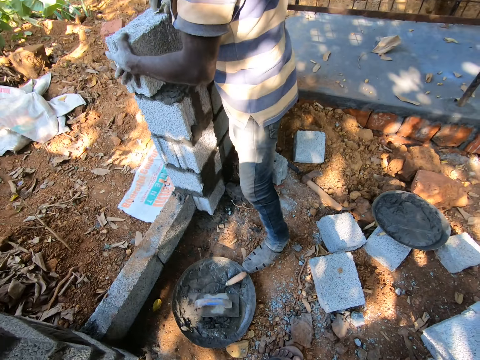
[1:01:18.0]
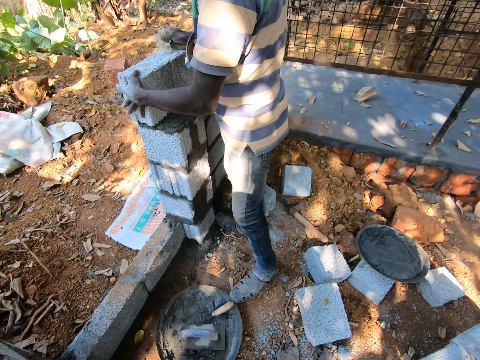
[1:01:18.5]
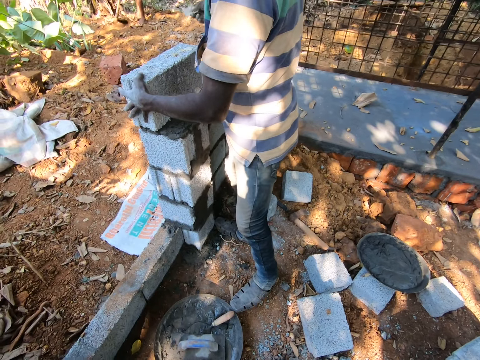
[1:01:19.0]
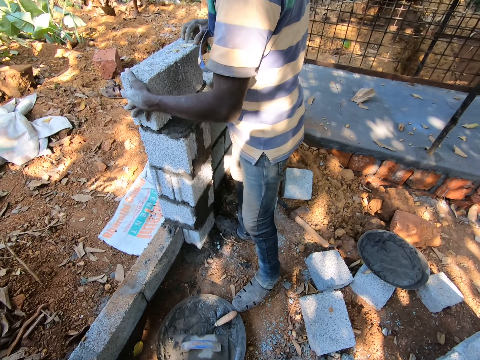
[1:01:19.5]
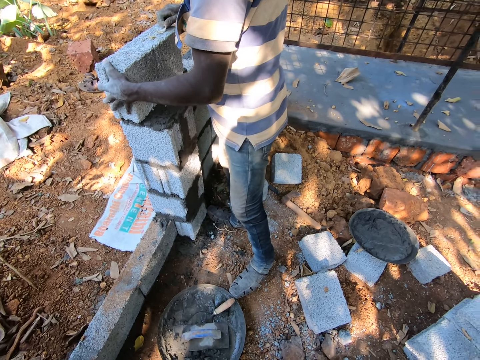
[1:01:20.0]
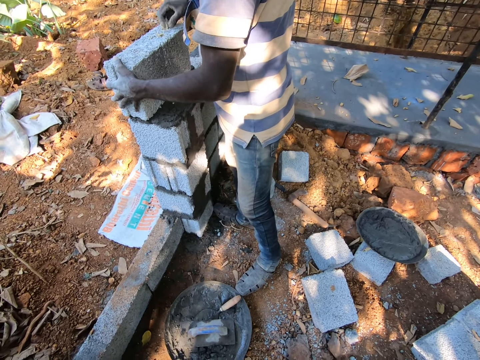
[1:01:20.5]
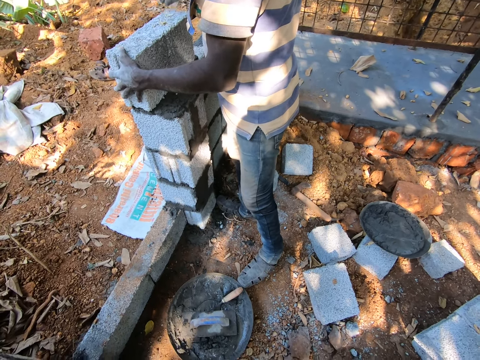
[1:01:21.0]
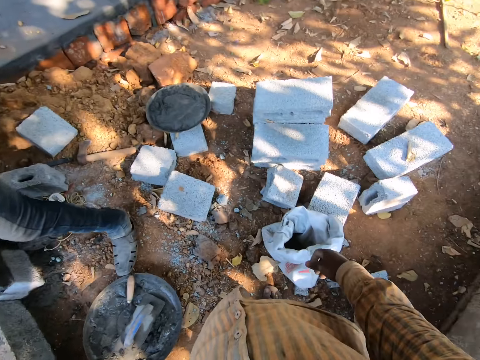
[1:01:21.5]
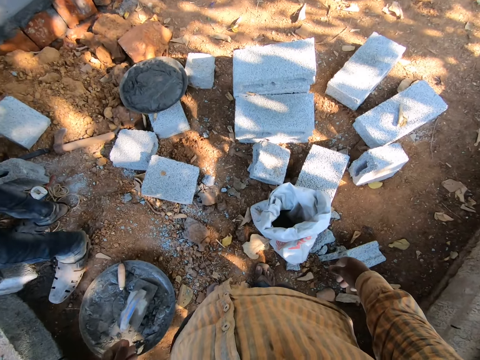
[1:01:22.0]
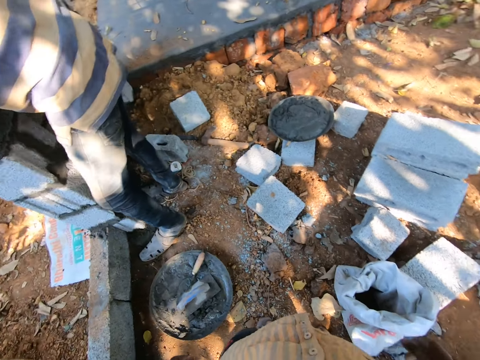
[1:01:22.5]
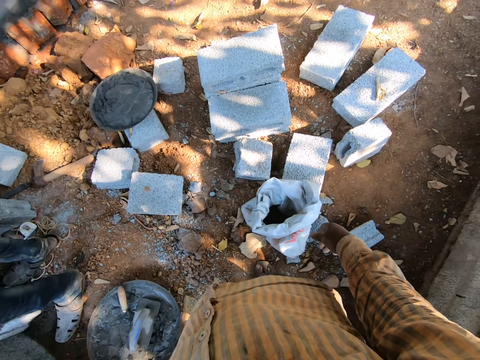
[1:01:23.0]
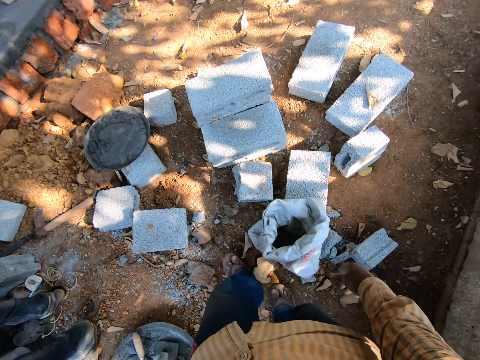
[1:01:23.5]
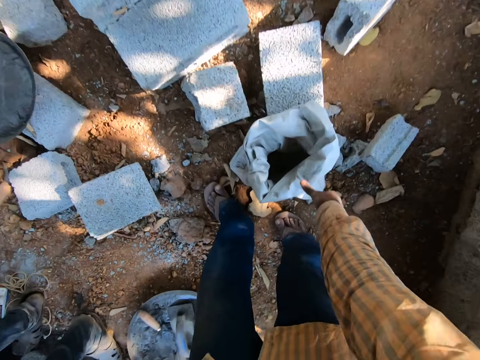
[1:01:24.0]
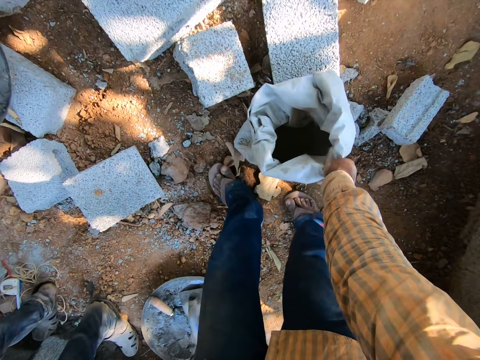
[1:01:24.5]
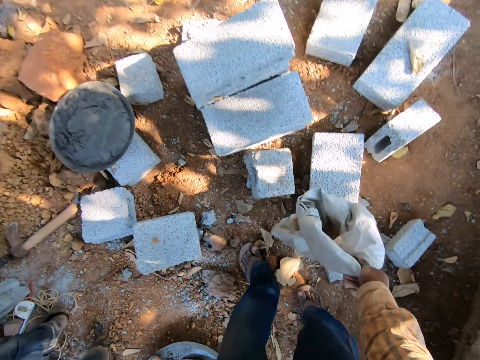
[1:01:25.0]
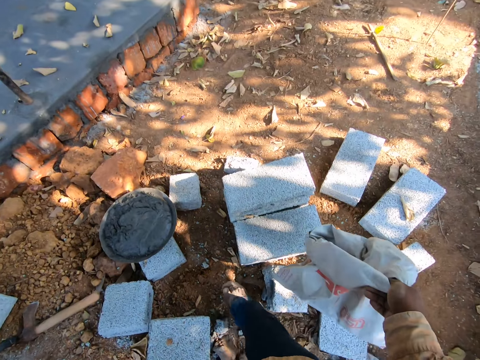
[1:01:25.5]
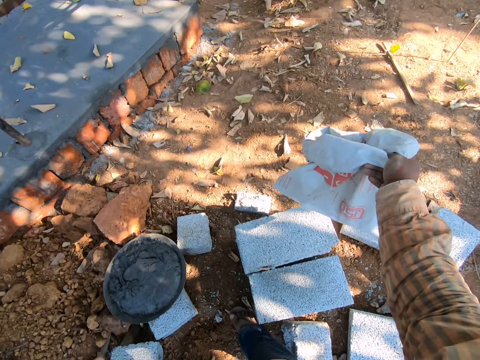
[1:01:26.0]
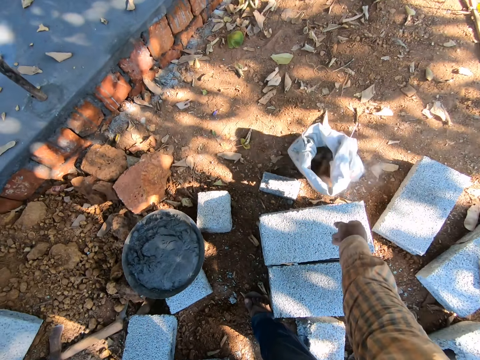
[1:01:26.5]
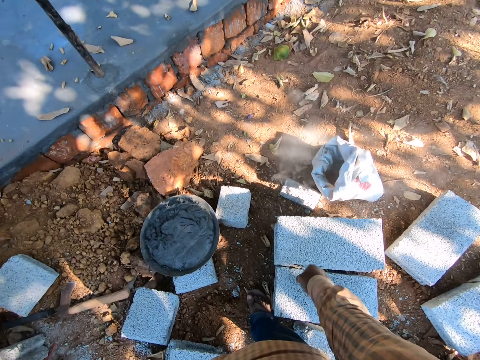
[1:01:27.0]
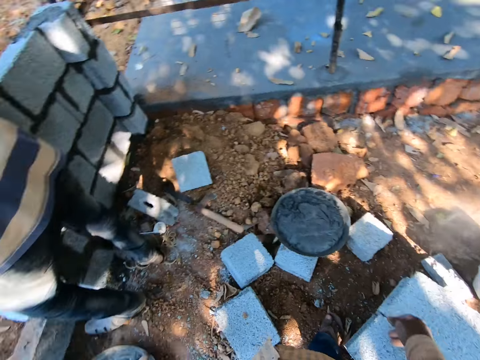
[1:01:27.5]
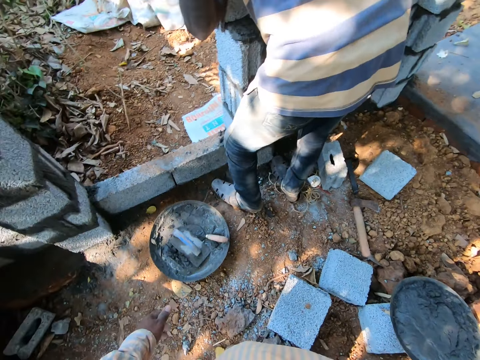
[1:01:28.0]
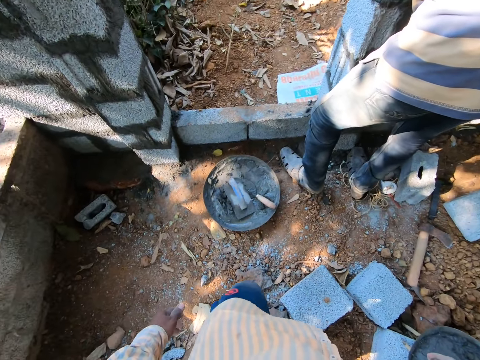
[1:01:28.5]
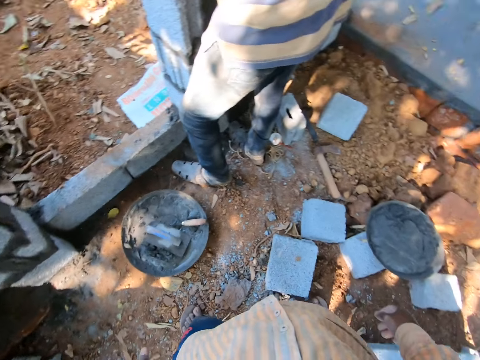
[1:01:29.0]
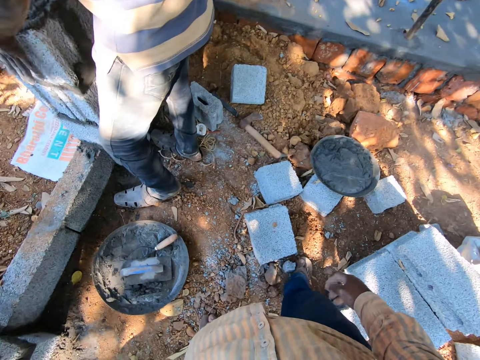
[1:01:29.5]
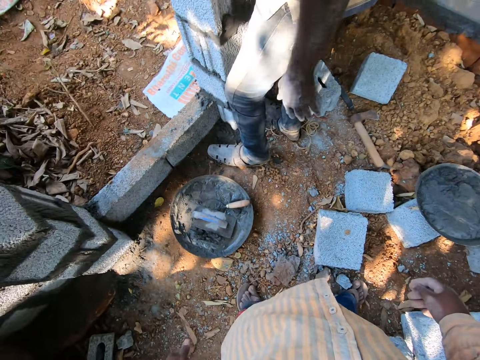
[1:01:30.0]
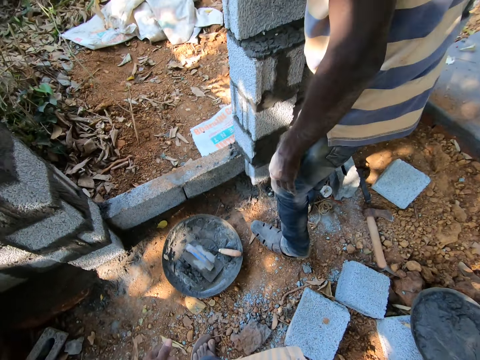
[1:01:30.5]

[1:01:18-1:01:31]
The man removes dirt from the concrete block with his right hand. He pulls a paper on the concrete block, throws the paper, and pulls the paper on the concrete block again. The camera wearer looks around. He lifts a cement bag from the ground with his right hand. He drops the cement bag on the ground with his right hand. He looks around.

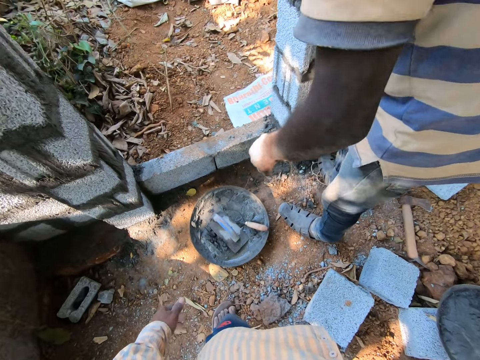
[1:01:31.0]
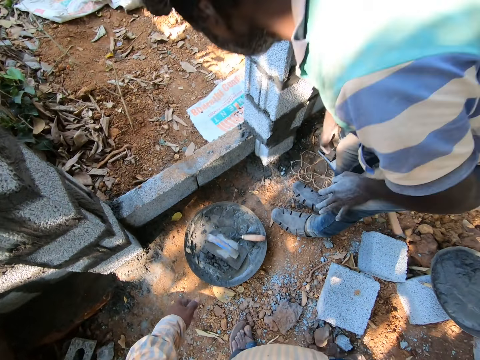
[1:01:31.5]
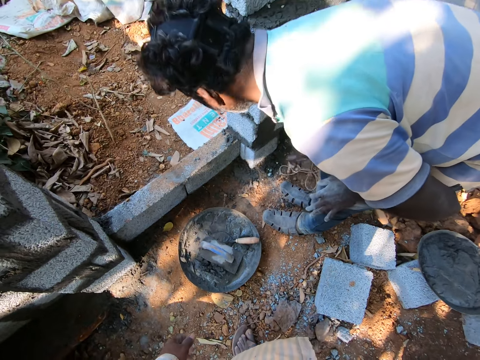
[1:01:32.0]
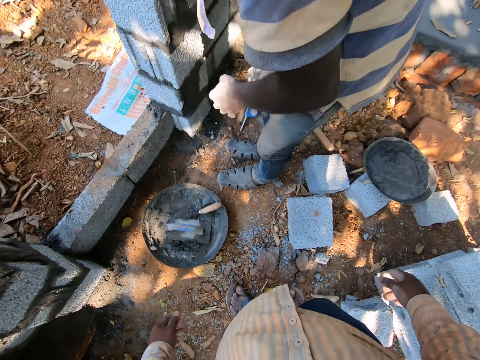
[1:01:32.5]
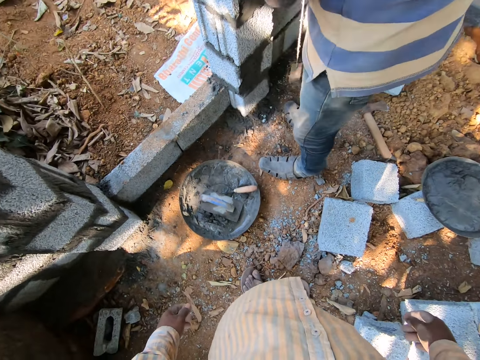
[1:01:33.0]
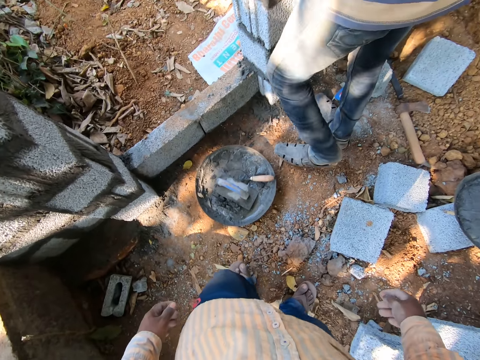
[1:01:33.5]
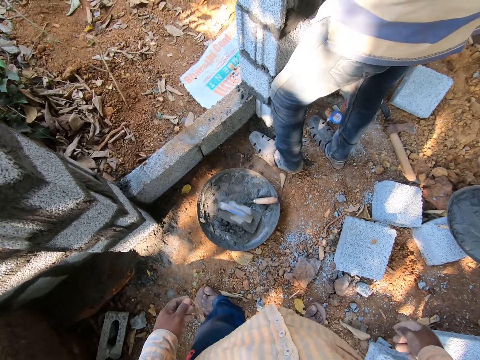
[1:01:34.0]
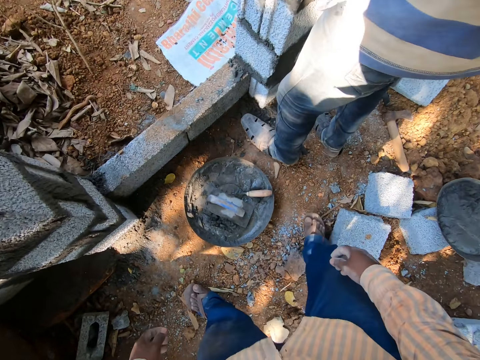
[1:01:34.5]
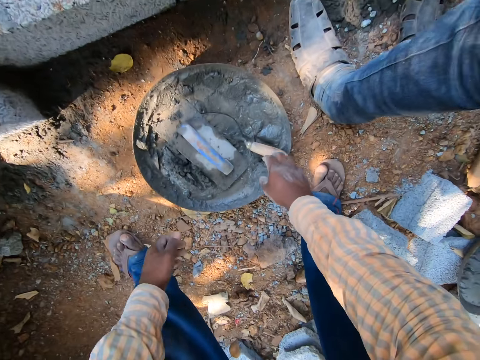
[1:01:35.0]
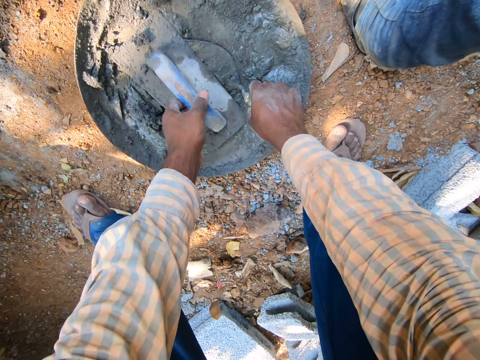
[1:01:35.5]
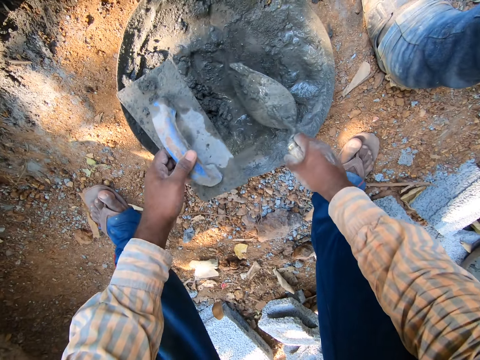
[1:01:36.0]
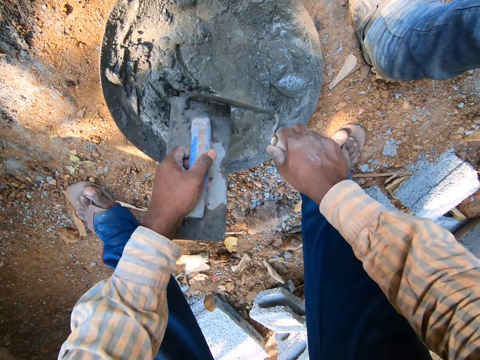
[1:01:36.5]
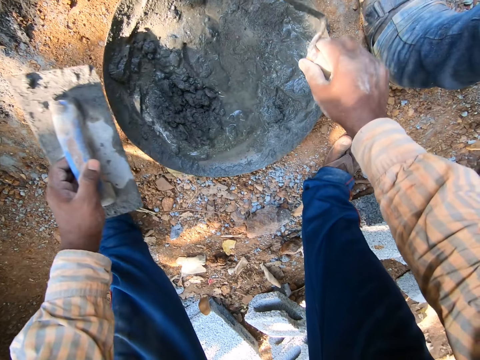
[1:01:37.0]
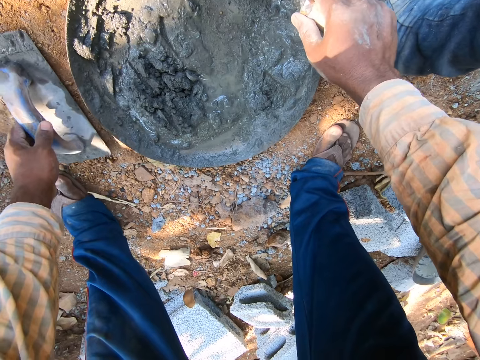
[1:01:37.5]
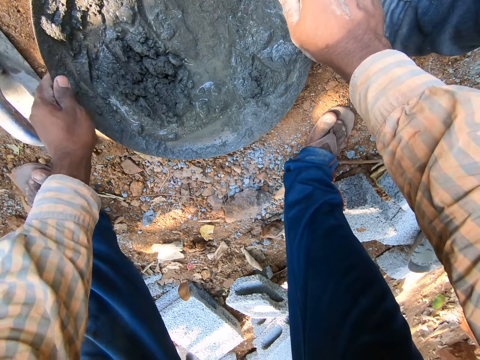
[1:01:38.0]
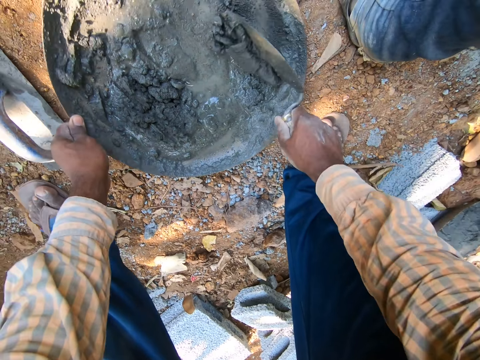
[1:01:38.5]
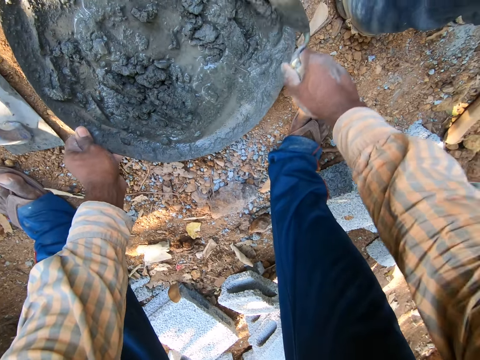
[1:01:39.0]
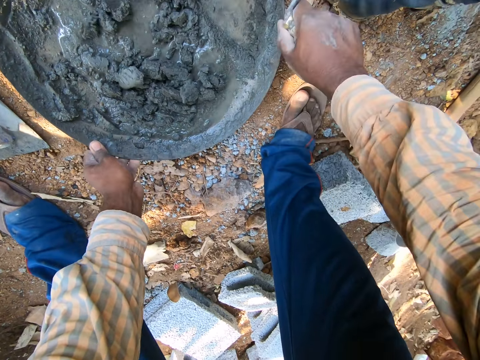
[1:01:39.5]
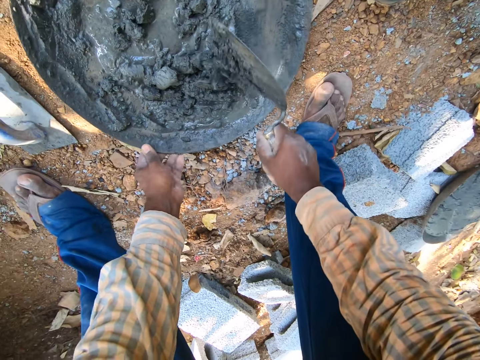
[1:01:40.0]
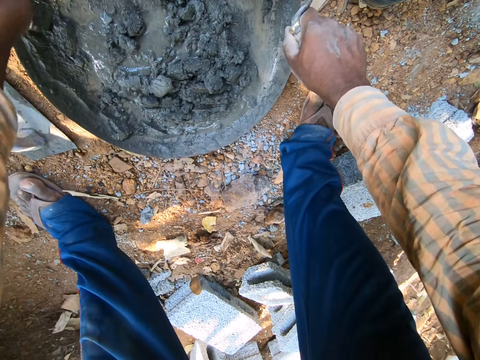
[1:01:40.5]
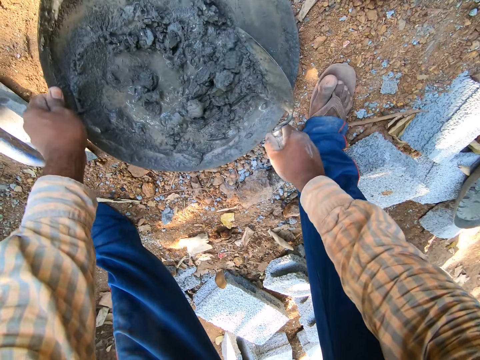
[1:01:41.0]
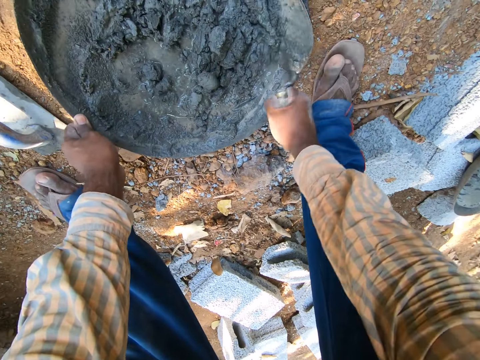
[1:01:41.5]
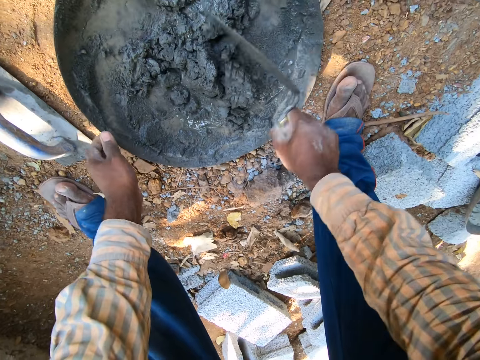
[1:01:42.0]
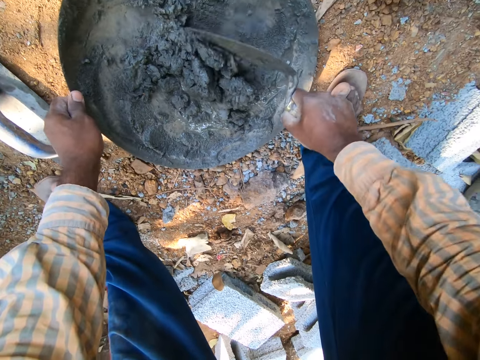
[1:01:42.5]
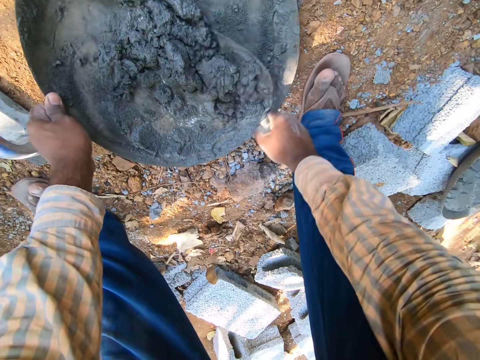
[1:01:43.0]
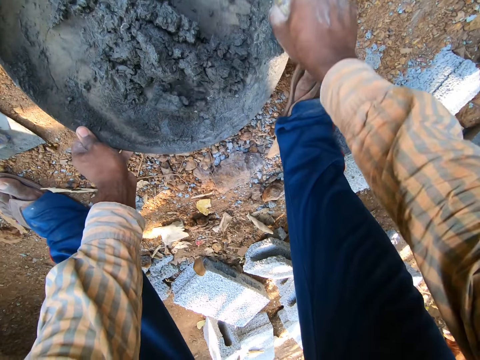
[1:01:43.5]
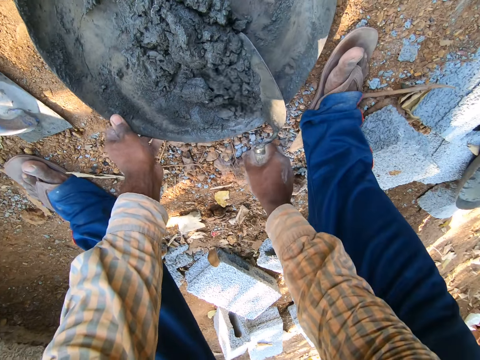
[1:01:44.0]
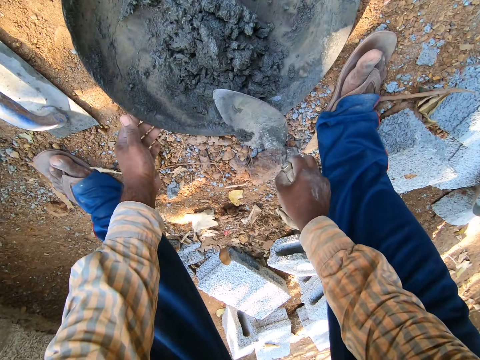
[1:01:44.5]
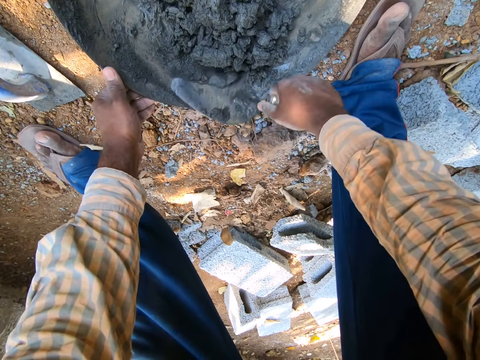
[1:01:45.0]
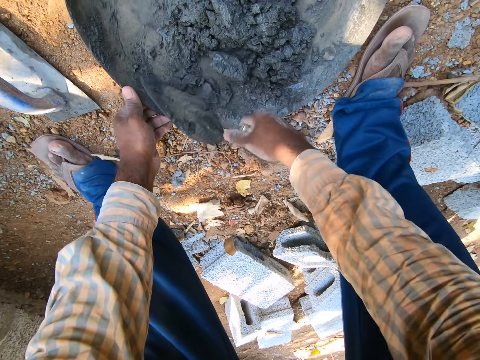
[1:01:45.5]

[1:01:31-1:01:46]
The man picks up a rope from the ground with his right hand. The camera wearer looks around. He picks up a scraper from a pan of cement mortar on the ground with his right hand. He picks up a plastering trowel from the pan of cement mortar on the ground with his left hand. He touches the plastering trowel in his left hand with the scraper in his right hand. He scrapes cement on the plastering trowel with the scraper. He puts the plastering trowel in his left hand on the ground. He holds the pan of cement mortar on the ground with his left hand. He scrapes the pan of cement mortar with the scraper in his right hand.
